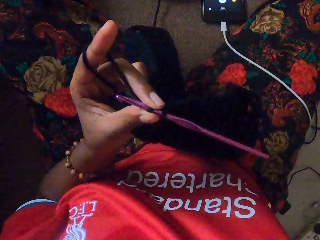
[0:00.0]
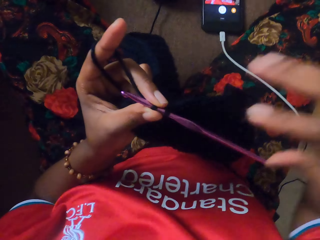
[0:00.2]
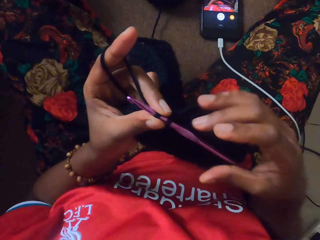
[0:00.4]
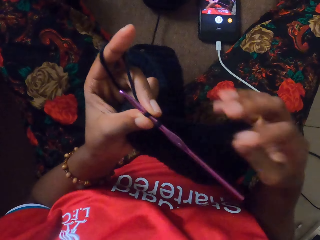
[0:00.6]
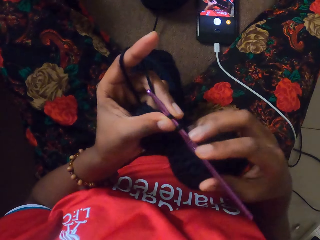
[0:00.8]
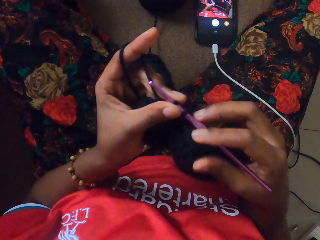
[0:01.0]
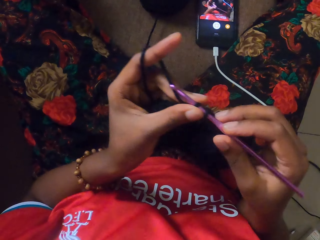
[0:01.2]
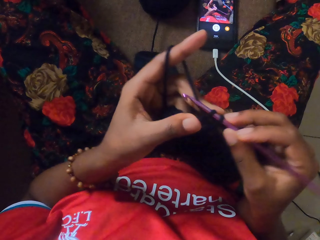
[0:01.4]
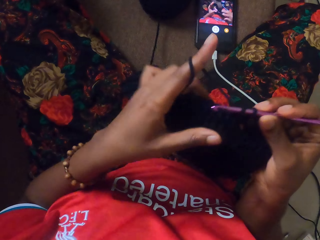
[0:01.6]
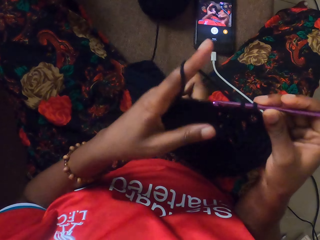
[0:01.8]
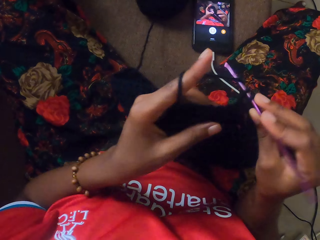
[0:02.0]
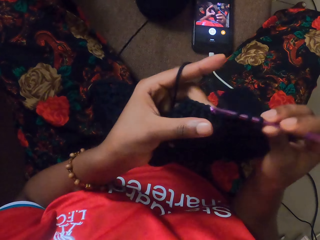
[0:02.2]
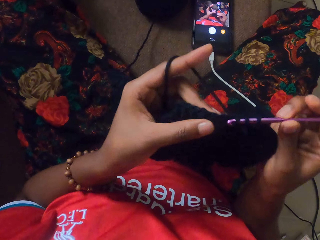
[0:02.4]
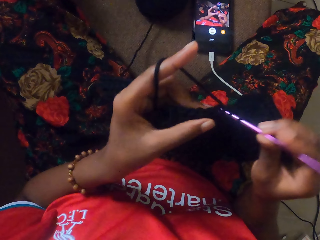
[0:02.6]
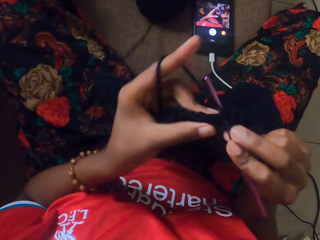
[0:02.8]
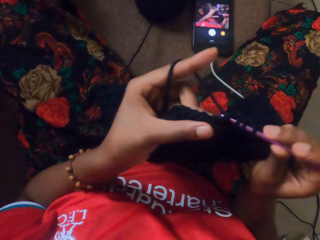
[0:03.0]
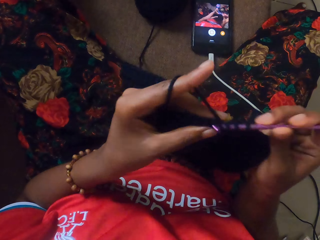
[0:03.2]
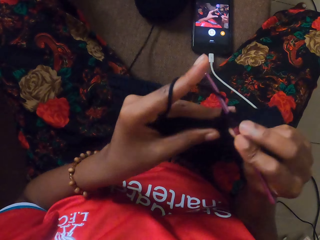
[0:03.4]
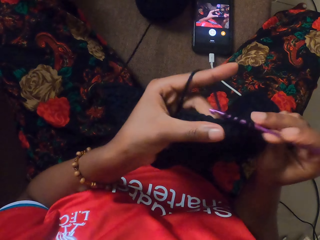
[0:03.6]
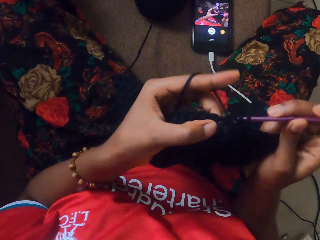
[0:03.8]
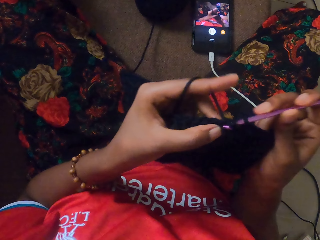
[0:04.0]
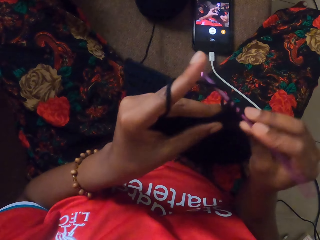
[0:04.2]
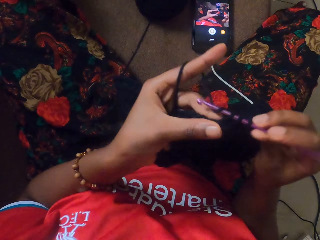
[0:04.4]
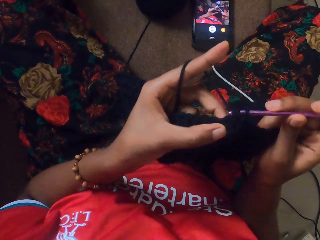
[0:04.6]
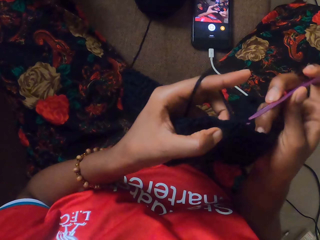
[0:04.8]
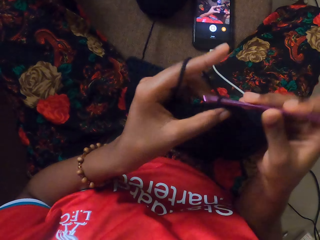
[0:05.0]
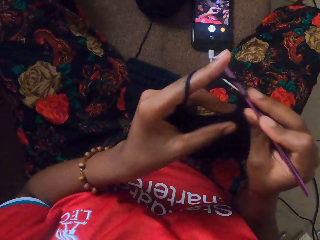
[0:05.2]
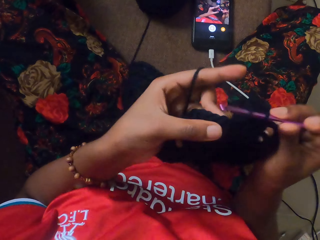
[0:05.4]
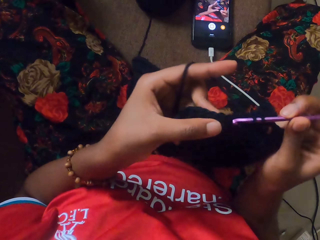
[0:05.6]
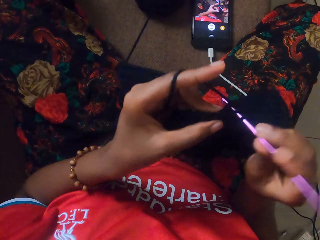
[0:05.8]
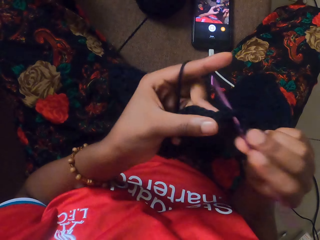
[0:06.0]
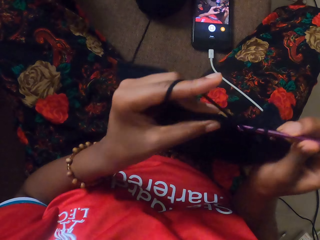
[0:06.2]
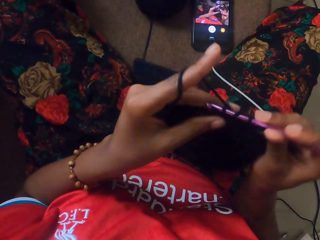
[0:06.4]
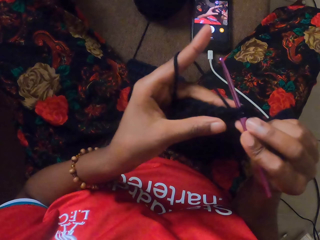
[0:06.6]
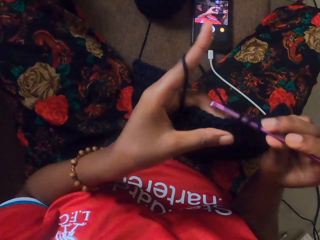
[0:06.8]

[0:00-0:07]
The camera wearer holds a crochet hook with her left hand. She twists a yarn on a floor round her left index finger. She holds the crochet hook with her right hand. She crochets with the crochet hook in her right hand and the yarn in her left hand.

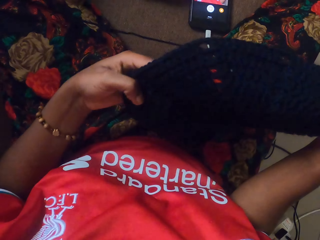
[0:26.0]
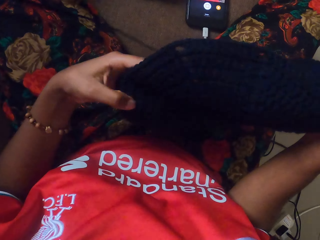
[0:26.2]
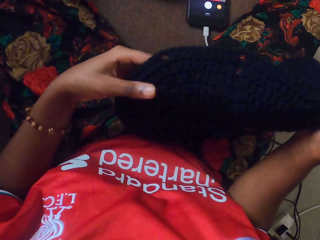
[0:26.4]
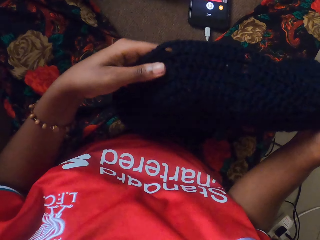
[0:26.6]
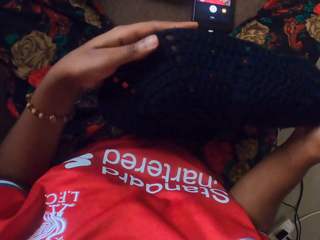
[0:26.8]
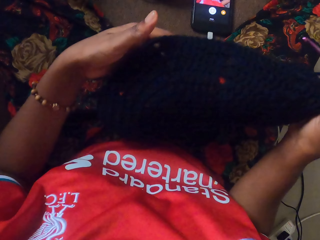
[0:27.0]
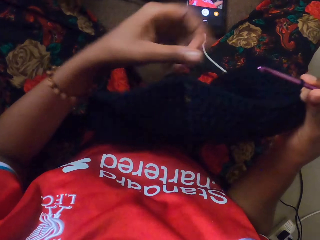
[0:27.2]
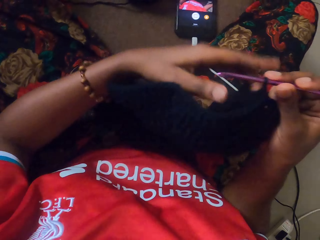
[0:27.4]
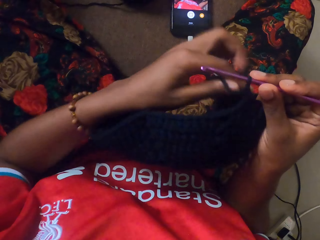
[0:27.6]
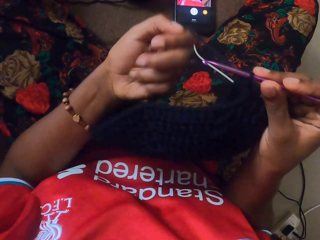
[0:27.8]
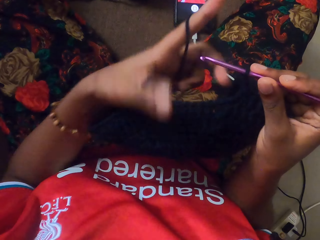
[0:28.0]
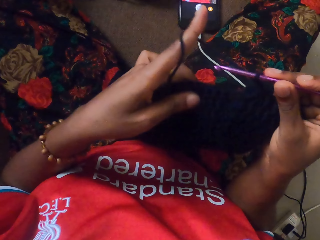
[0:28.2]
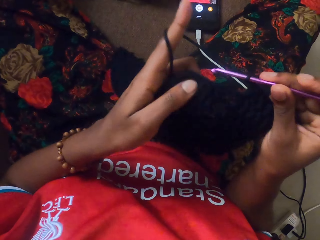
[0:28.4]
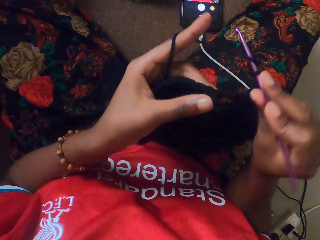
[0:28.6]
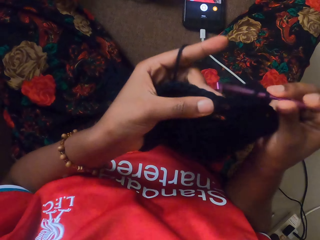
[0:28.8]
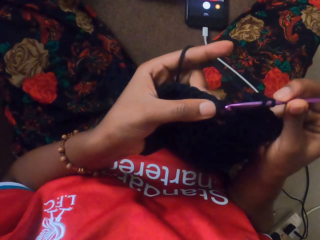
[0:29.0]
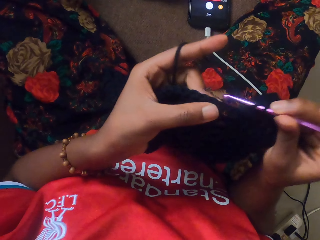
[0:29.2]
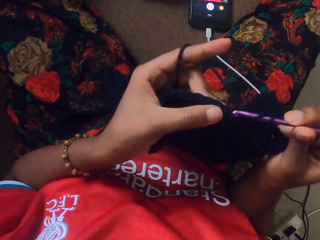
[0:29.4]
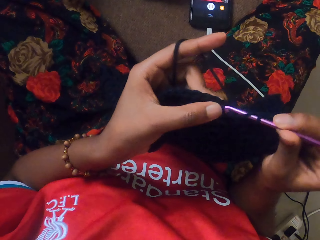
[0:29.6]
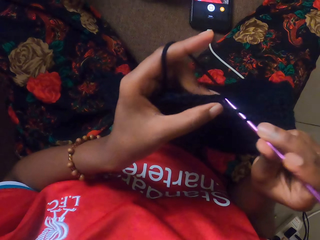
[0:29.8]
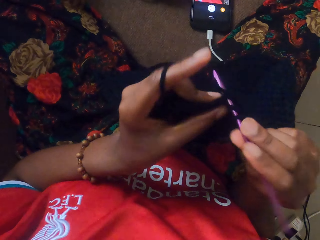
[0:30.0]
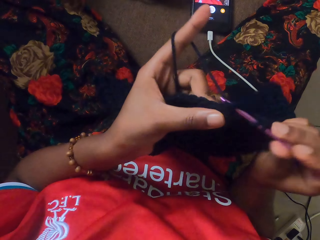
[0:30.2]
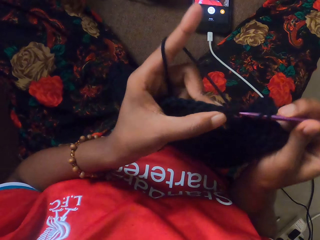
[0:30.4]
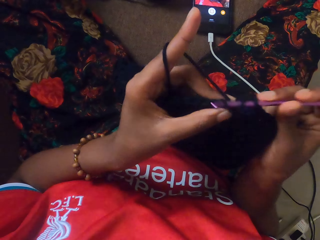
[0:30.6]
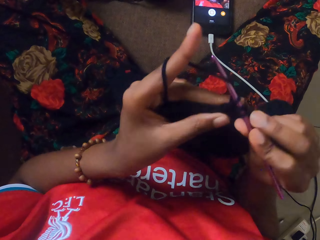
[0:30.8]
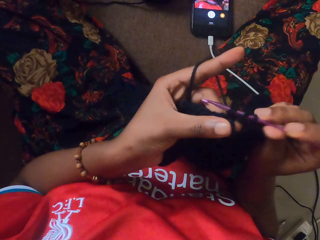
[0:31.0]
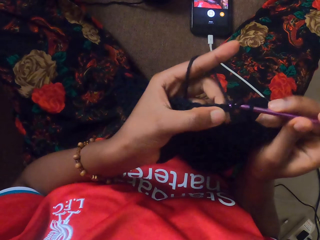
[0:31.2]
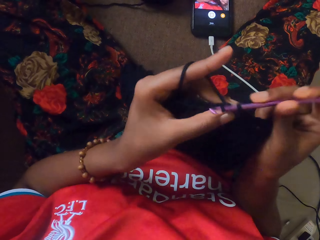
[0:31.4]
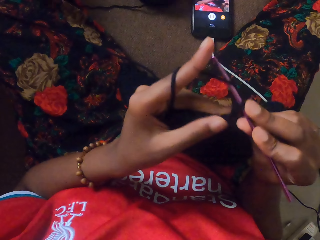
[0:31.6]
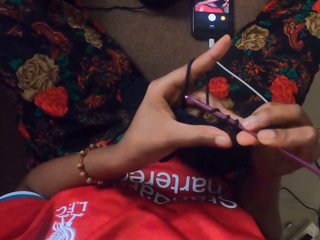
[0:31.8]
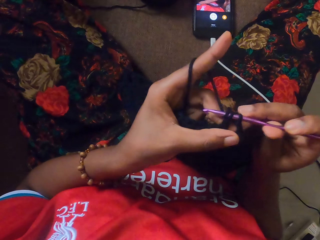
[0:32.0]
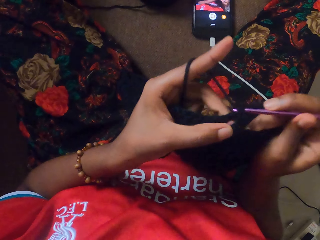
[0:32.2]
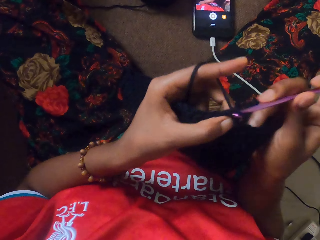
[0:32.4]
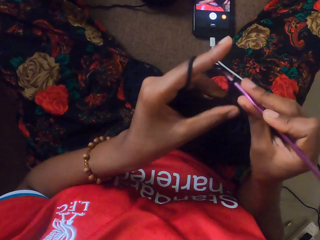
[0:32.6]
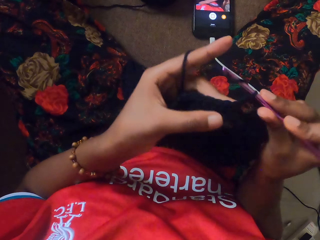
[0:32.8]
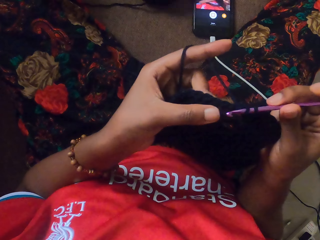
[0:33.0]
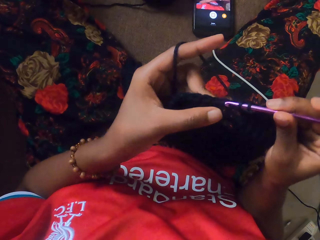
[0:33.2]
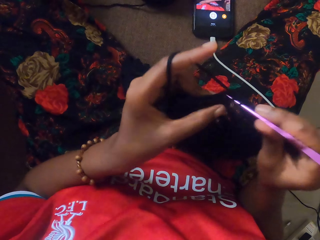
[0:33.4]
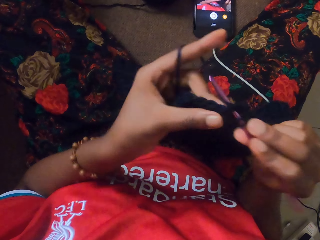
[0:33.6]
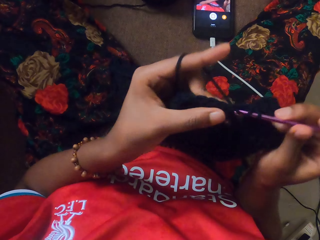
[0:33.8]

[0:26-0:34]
The camera wearer twists the yarn on the floor round her left index finger. She crochets with the crochet hook in her right hand and the yarn in her left hand.

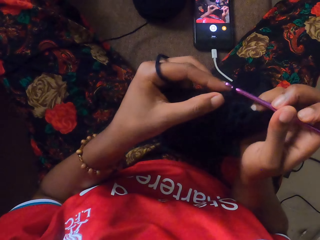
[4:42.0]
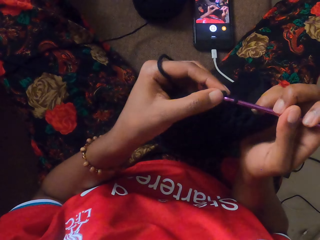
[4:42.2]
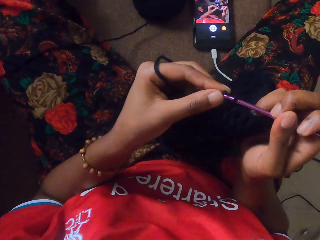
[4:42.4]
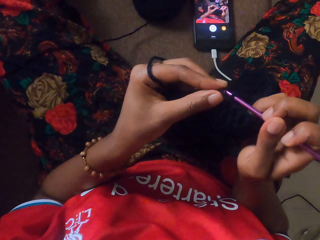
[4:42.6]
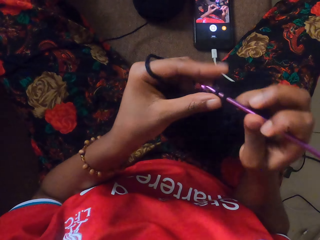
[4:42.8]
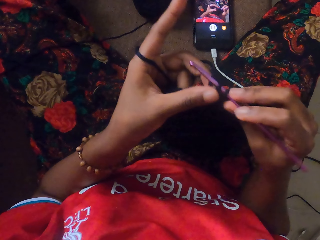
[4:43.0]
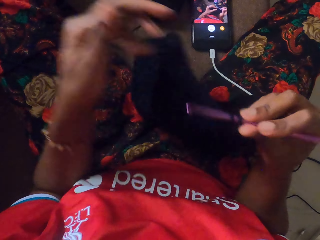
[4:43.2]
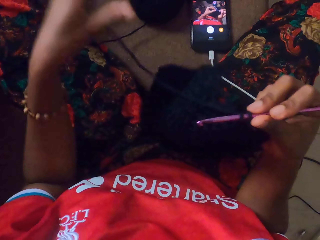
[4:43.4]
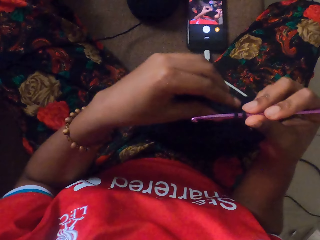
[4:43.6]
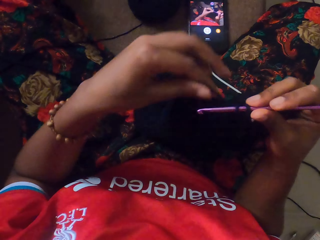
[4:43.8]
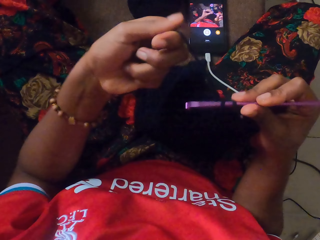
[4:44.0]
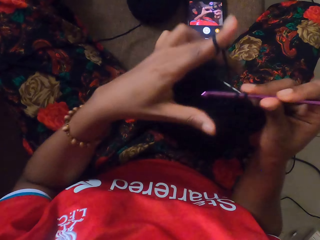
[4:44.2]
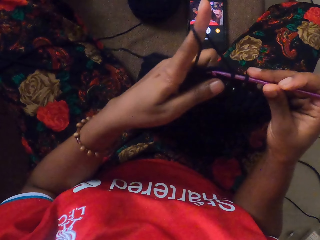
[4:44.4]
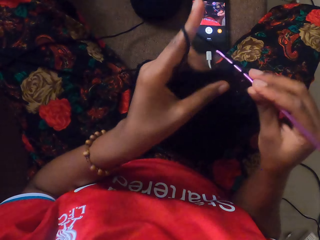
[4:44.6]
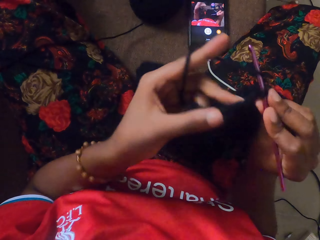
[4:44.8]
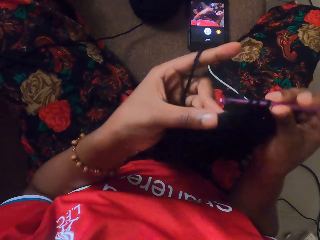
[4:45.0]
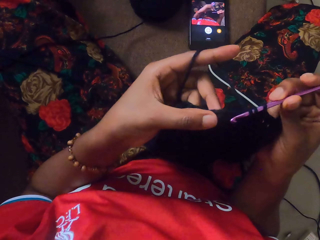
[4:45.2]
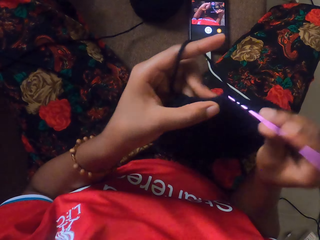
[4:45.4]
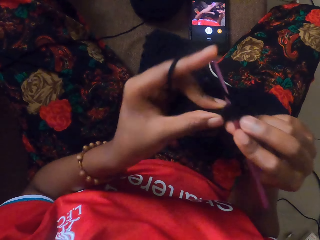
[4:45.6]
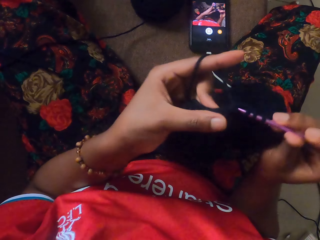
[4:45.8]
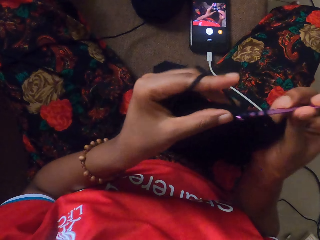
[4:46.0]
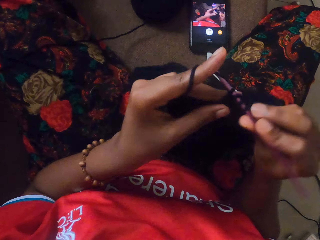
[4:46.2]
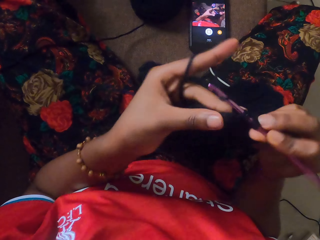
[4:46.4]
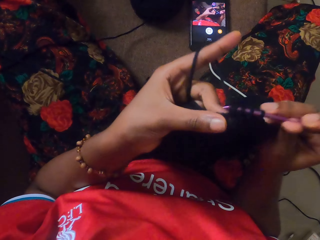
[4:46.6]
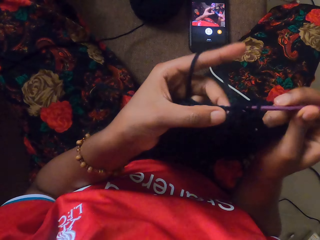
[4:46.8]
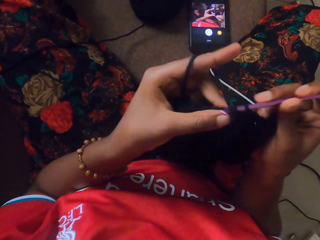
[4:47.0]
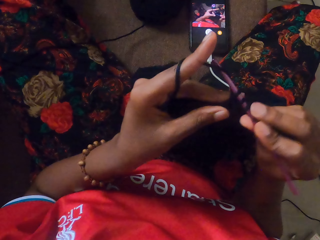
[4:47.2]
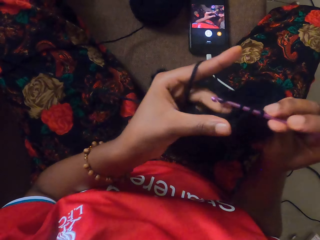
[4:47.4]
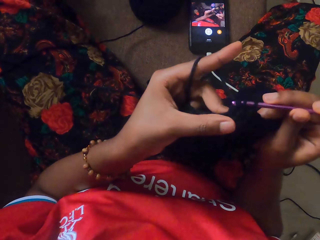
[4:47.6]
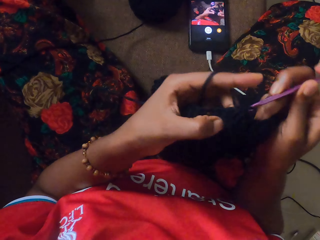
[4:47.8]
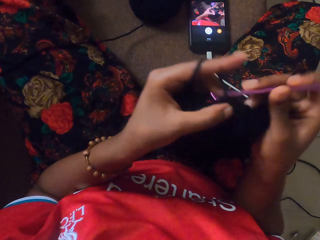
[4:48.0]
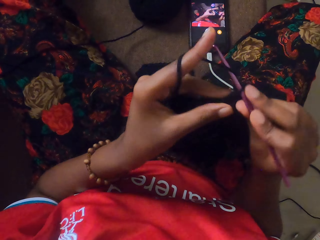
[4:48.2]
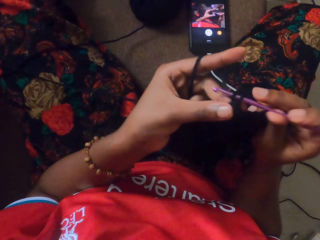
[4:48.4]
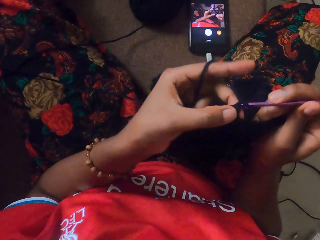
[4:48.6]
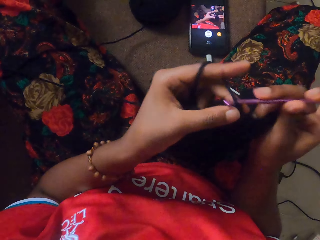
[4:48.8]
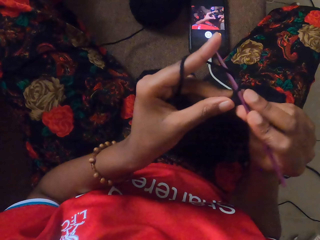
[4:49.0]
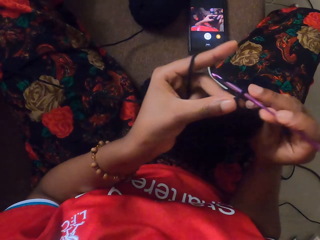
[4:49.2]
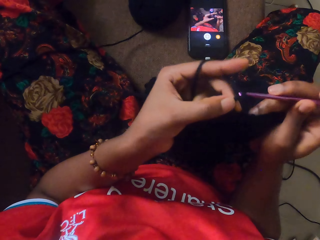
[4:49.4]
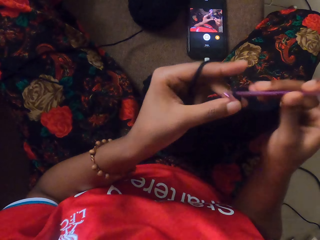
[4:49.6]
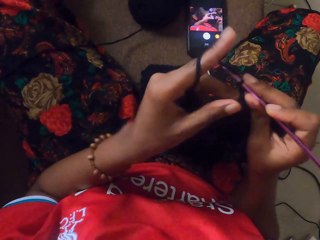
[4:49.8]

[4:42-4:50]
The camera wearer raises the left hand. They knit cloth.
